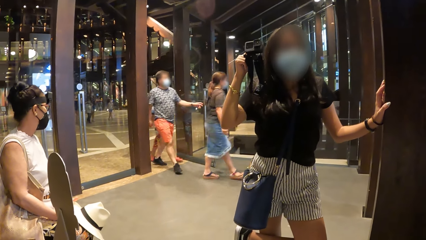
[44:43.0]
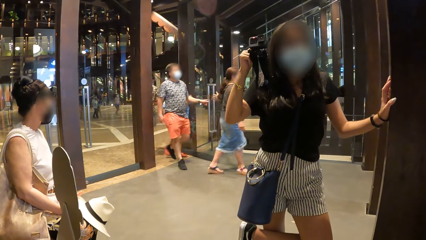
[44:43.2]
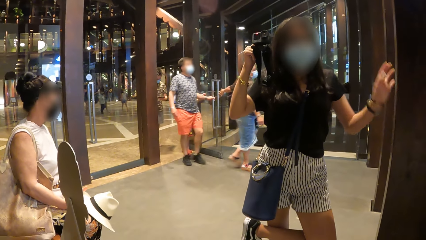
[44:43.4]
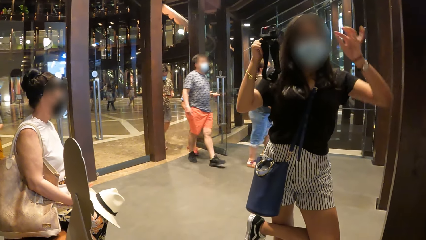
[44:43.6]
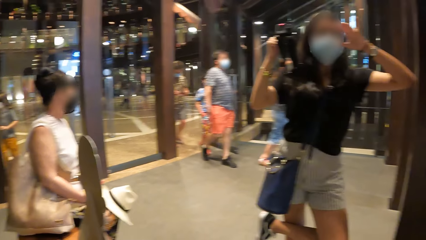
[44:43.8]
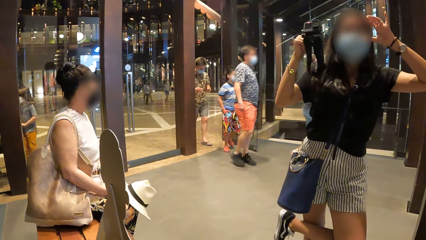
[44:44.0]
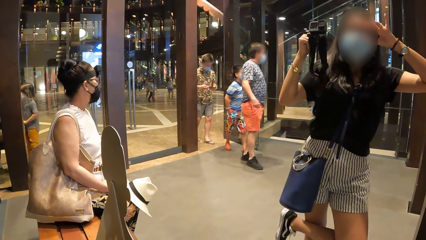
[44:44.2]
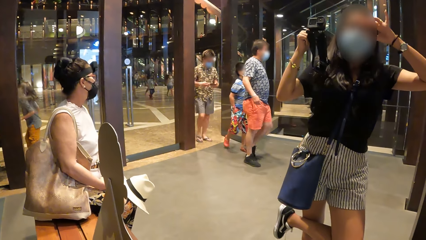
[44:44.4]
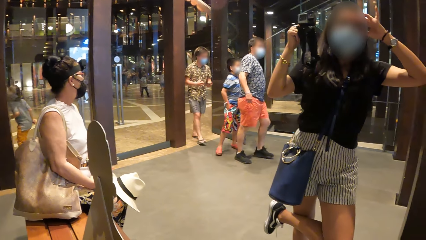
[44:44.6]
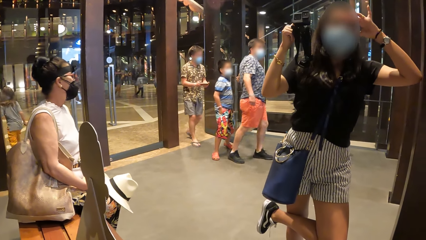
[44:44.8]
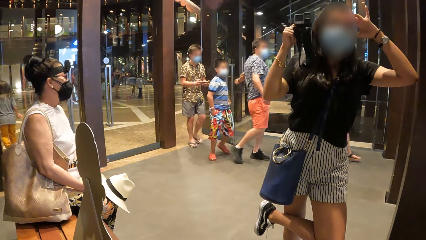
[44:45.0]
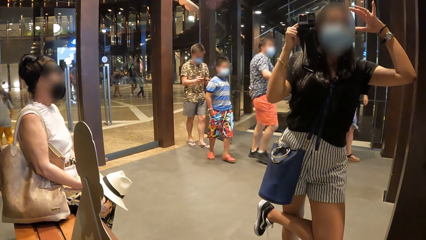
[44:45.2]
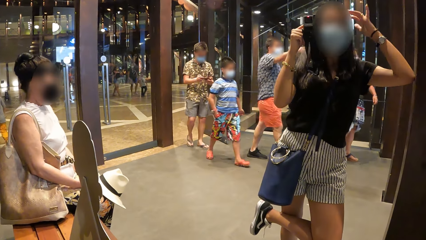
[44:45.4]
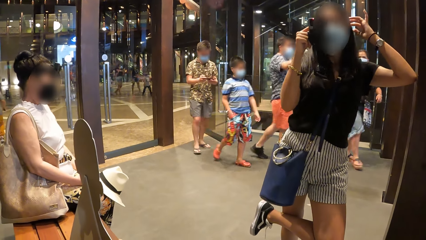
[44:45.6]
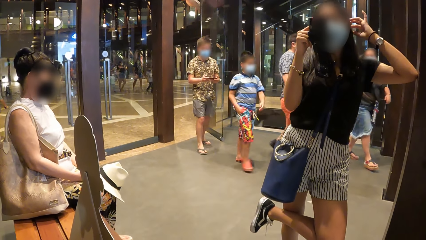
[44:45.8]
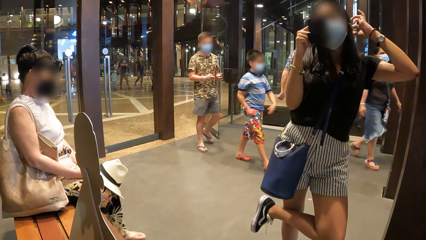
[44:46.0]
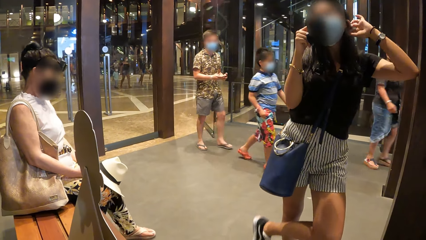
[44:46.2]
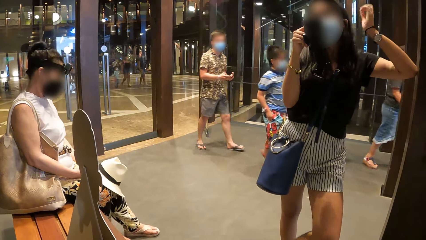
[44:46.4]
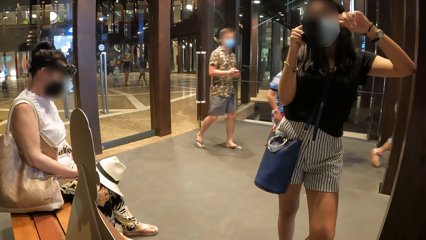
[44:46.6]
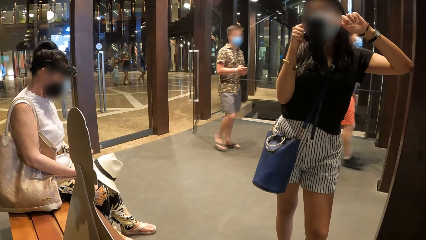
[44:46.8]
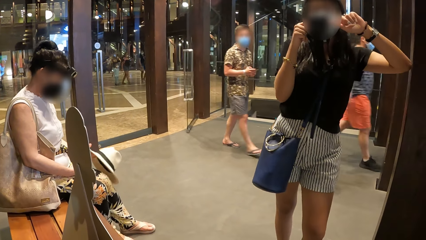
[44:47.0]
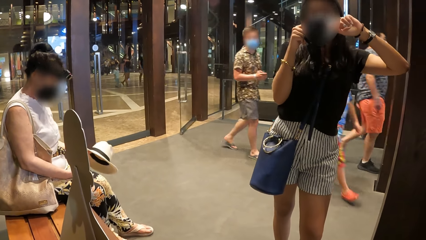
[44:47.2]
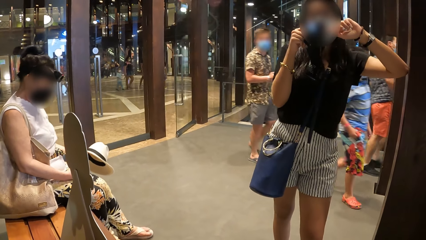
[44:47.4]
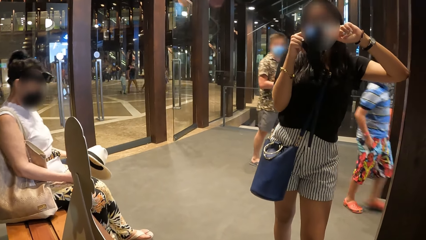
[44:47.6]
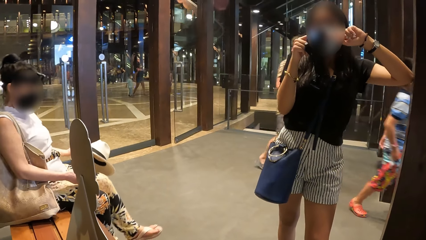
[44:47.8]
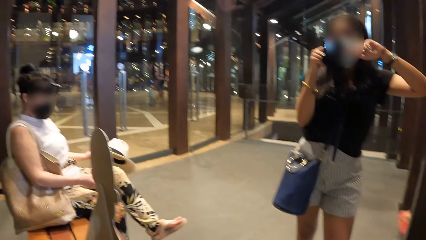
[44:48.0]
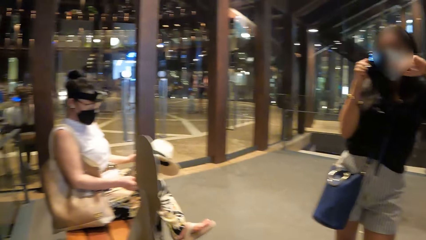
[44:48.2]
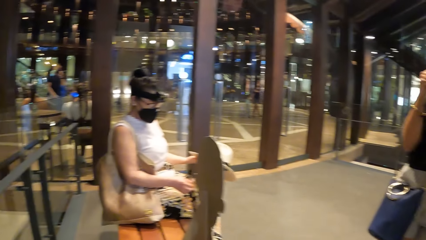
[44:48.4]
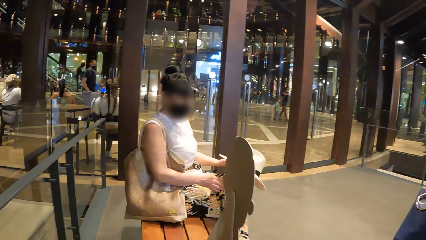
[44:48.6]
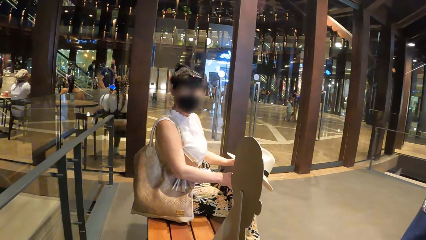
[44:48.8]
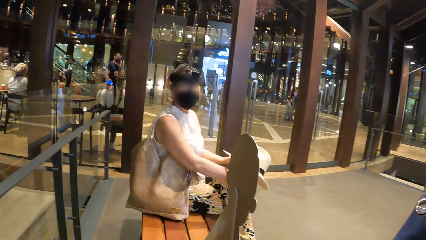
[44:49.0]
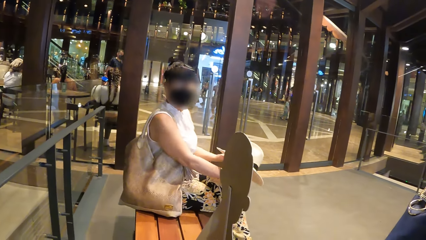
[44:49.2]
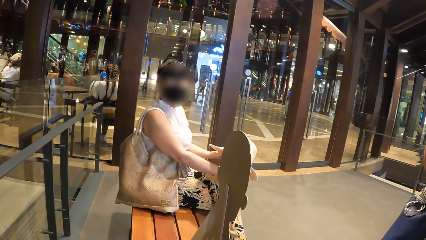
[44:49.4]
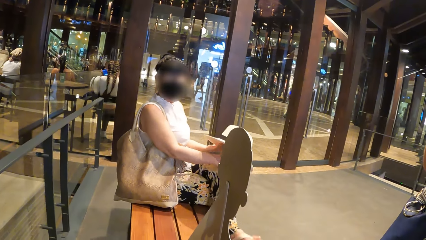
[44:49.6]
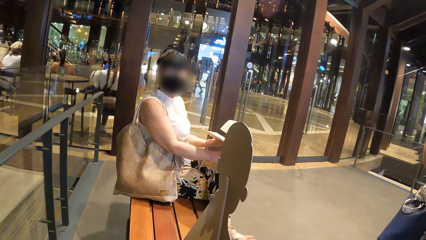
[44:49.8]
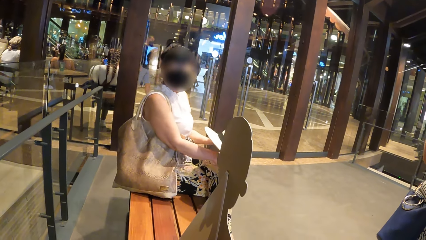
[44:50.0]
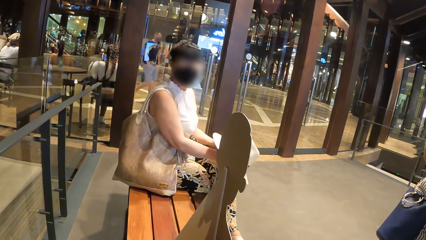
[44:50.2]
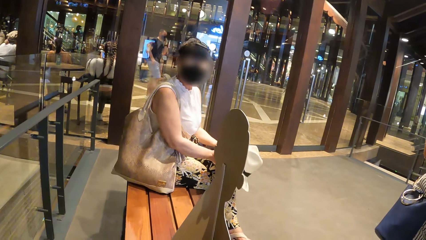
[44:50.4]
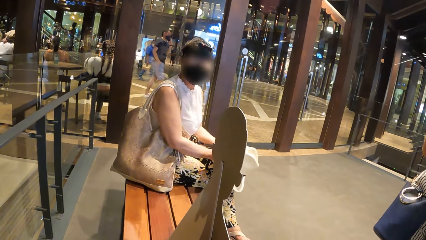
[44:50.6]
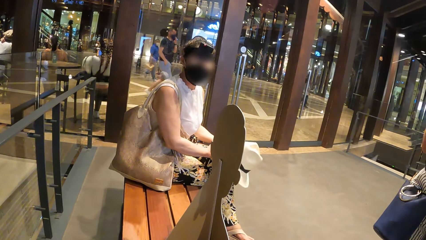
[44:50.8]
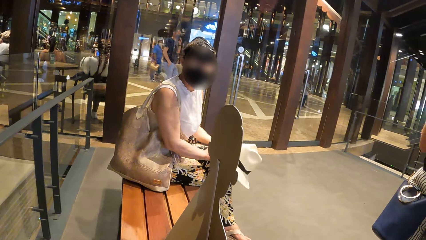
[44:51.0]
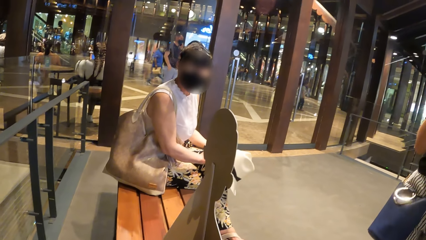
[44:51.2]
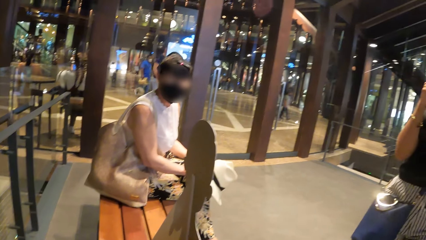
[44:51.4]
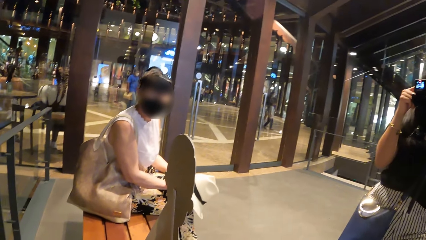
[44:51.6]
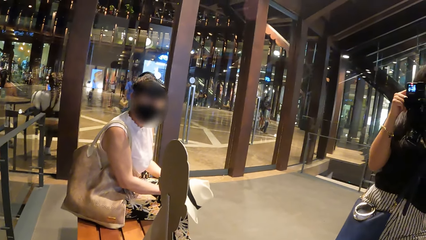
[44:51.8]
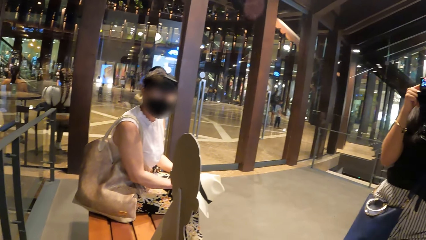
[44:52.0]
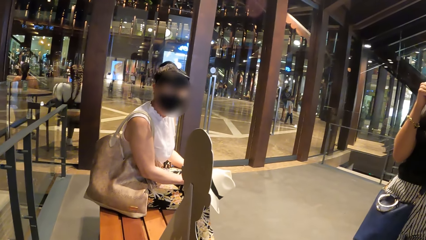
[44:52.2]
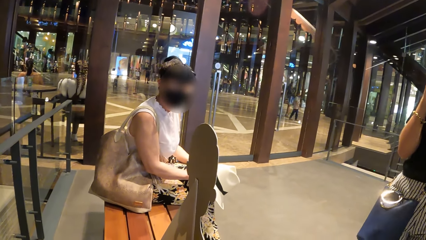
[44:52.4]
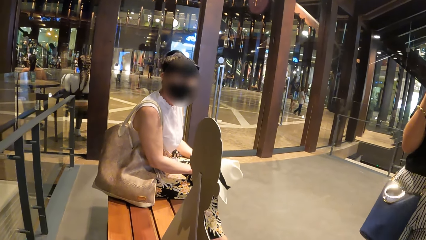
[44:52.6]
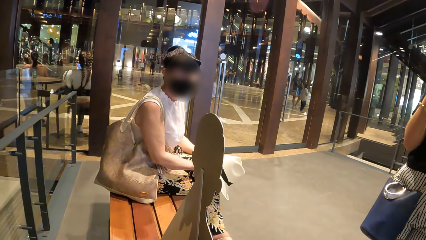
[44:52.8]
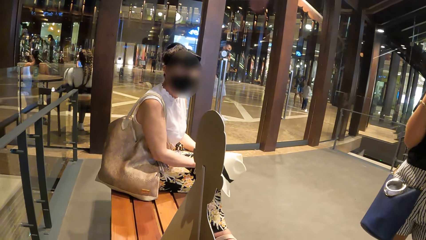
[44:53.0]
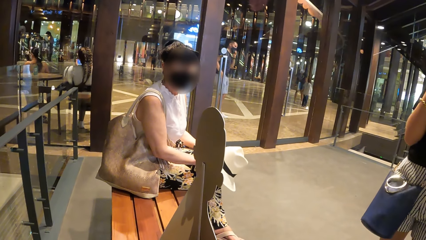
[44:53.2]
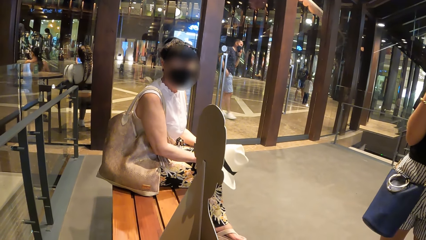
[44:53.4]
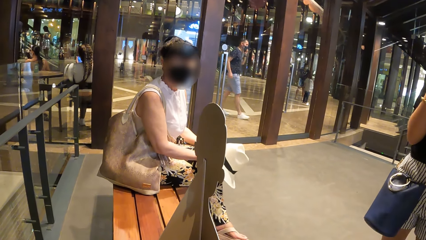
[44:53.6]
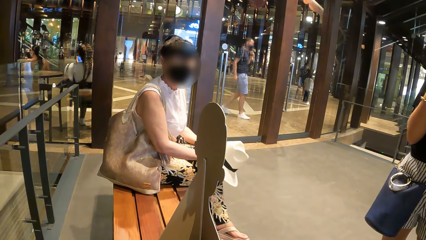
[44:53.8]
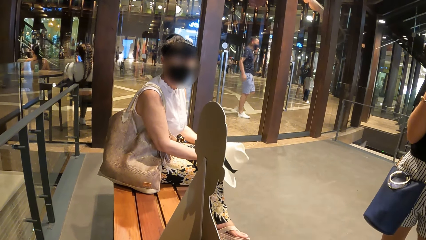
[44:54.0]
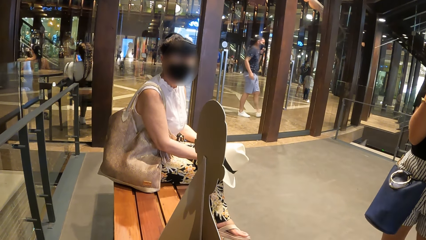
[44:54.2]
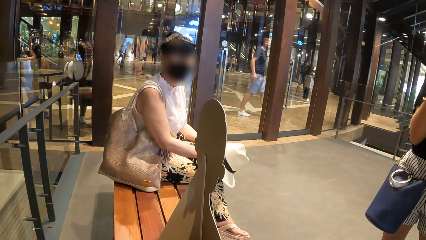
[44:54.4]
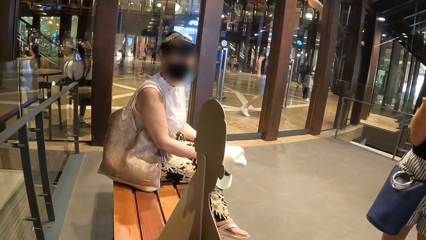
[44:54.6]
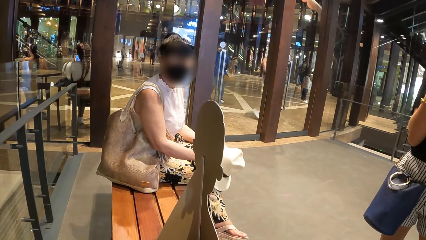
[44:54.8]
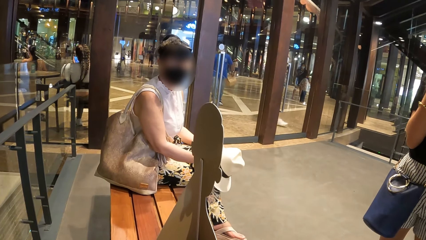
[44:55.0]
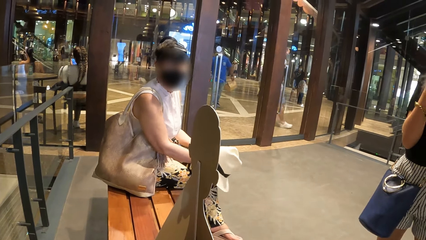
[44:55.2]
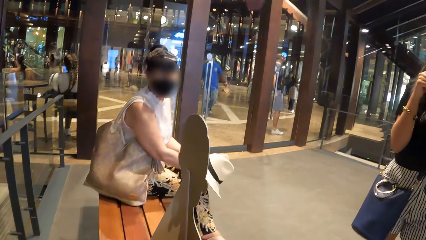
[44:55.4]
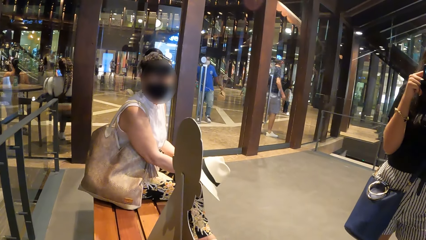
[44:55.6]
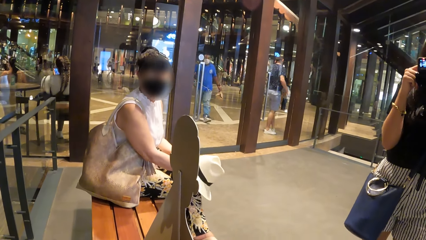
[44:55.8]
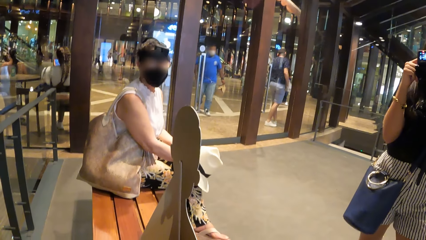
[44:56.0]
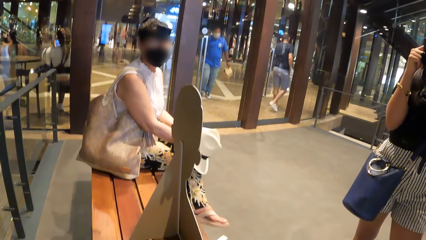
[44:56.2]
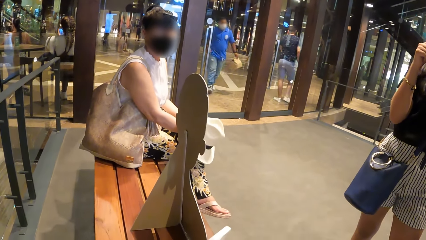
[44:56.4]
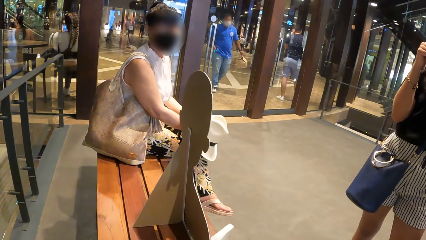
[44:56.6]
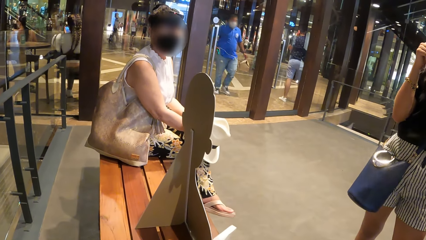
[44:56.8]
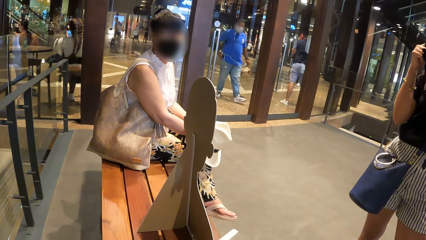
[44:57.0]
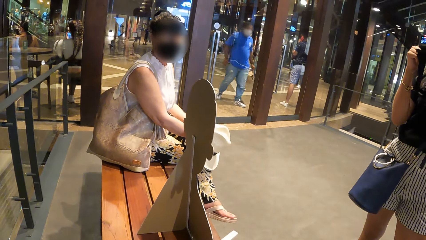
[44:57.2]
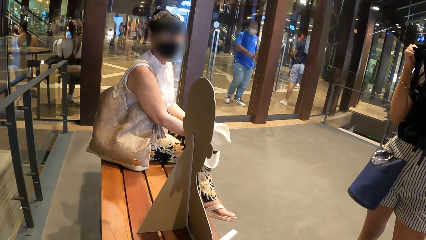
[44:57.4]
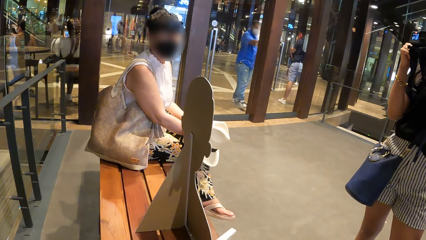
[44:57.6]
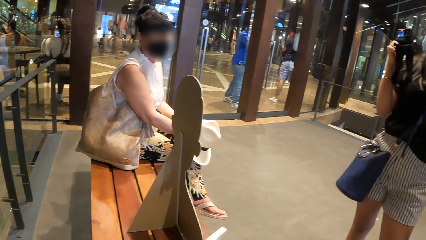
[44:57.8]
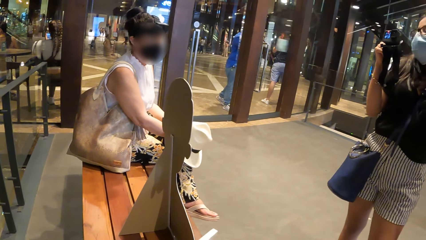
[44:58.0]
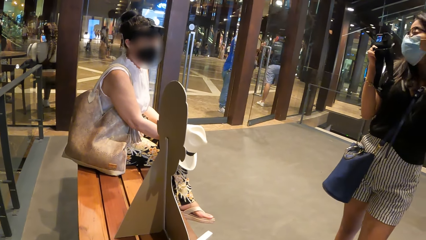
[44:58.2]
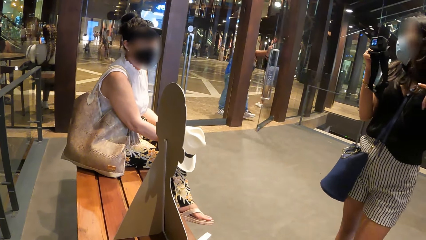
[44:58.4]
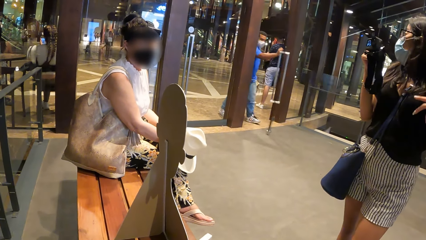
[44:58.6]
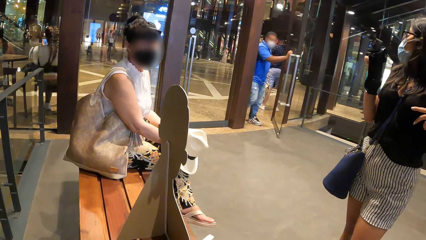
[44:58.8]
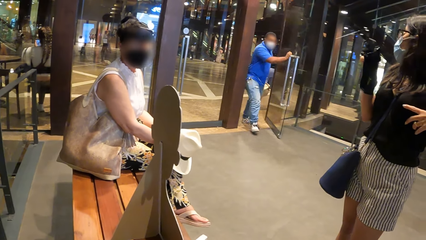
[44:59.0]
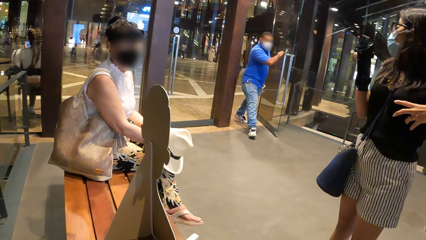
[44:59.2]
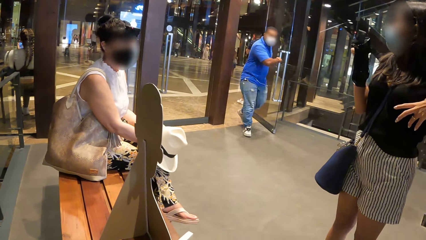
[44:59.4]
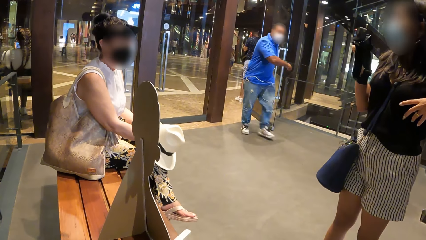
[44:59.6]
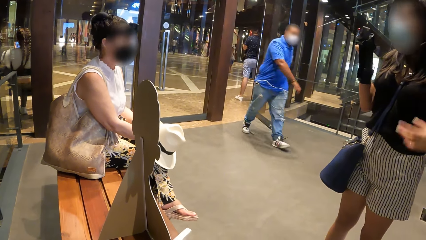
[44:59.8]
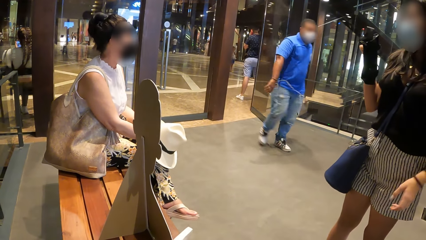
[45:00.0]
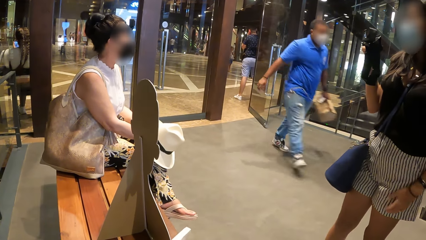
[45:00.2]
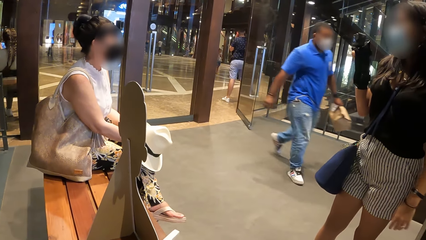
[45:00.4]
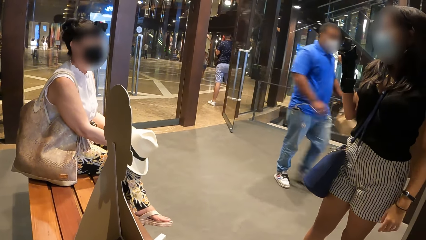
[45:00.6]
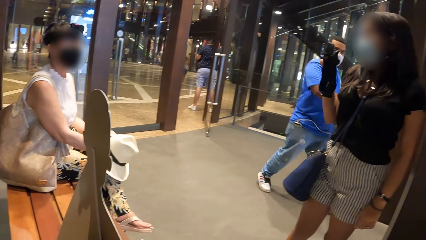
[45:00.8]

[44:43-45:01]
The lady touches the head. She holds her head. The camera wearer releases the hand from her head. They look around and interact with another woman. The lady gestures with the hand.
